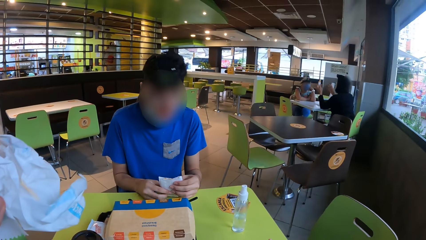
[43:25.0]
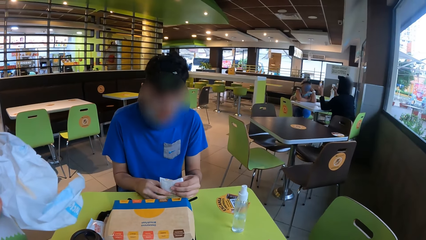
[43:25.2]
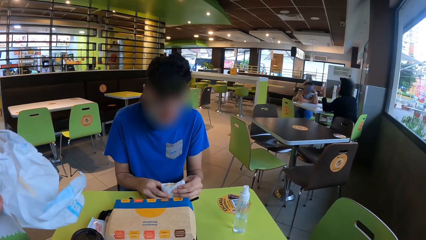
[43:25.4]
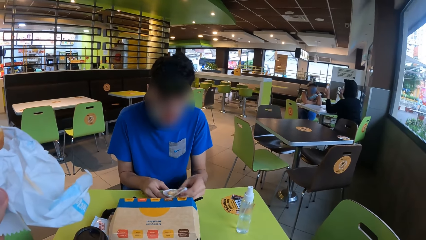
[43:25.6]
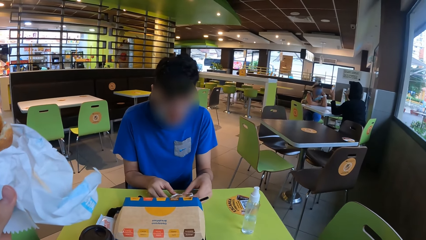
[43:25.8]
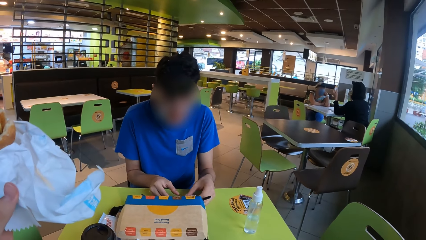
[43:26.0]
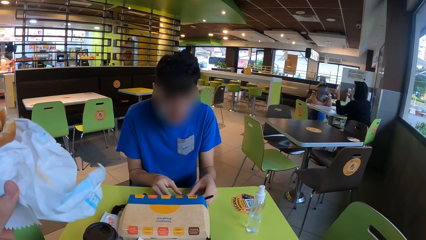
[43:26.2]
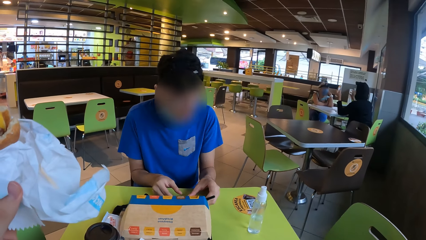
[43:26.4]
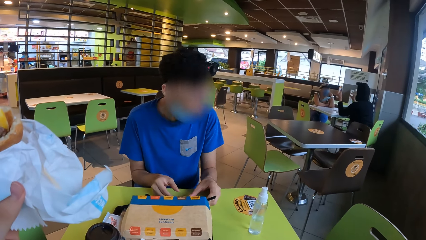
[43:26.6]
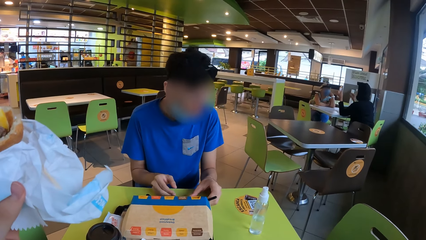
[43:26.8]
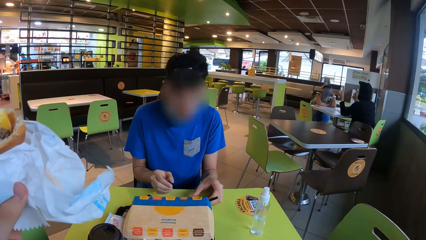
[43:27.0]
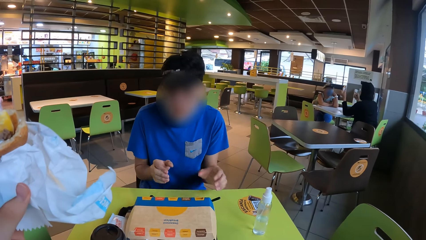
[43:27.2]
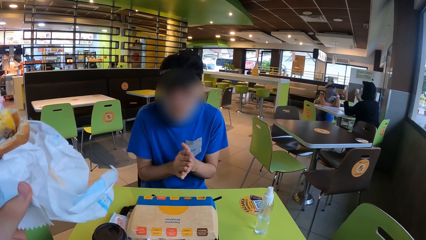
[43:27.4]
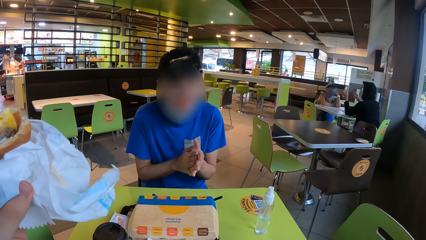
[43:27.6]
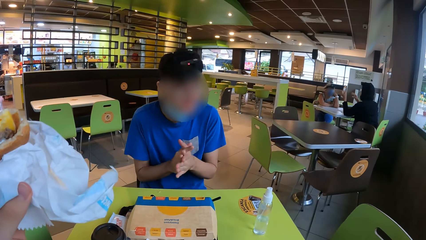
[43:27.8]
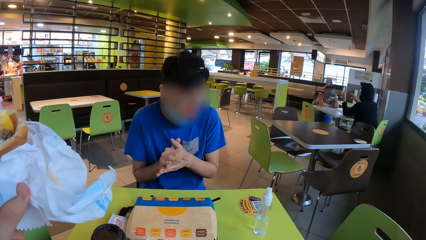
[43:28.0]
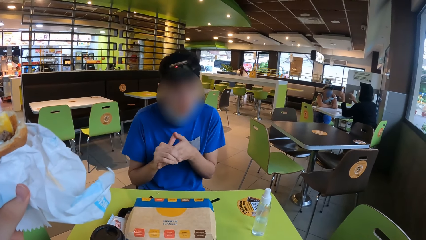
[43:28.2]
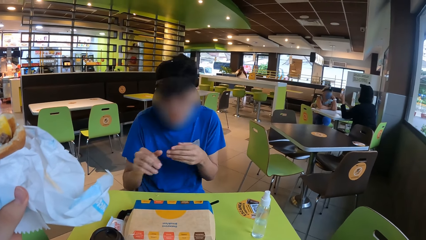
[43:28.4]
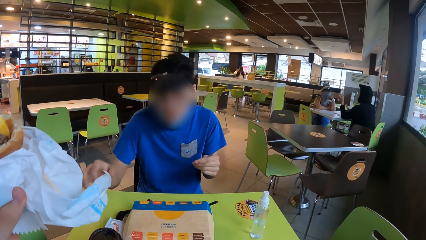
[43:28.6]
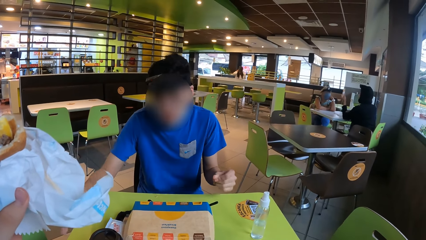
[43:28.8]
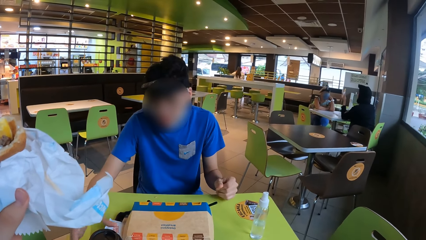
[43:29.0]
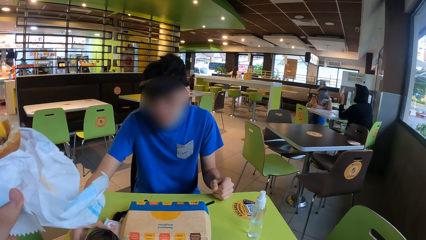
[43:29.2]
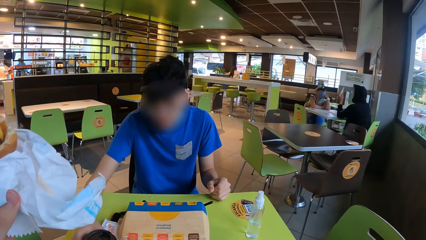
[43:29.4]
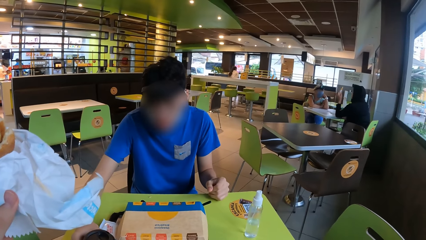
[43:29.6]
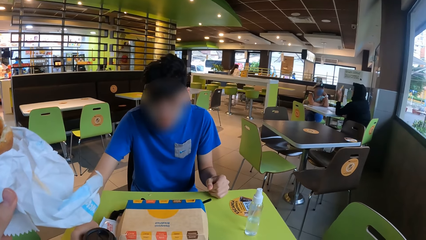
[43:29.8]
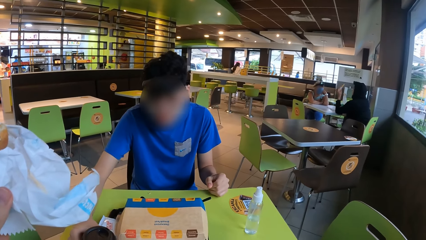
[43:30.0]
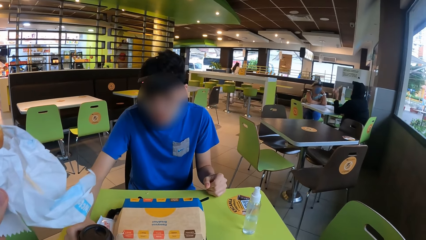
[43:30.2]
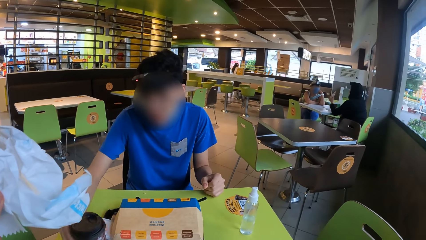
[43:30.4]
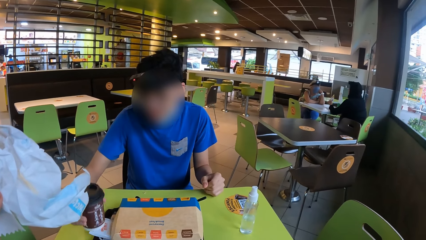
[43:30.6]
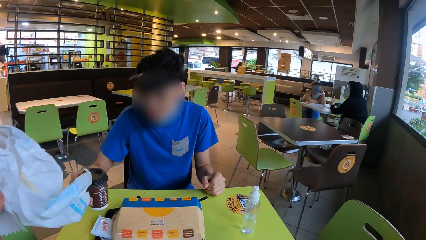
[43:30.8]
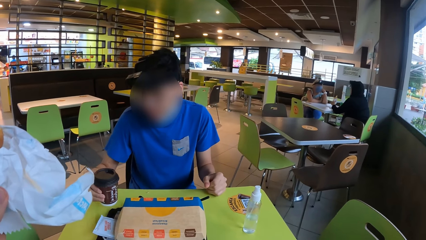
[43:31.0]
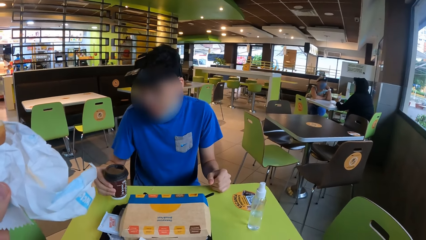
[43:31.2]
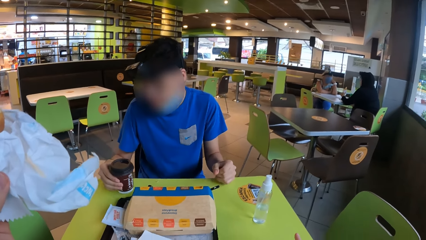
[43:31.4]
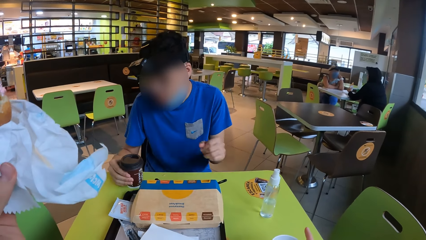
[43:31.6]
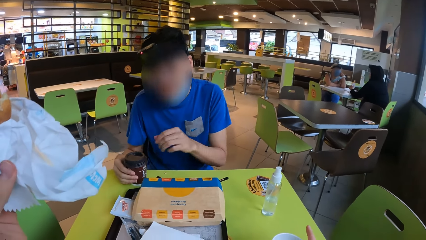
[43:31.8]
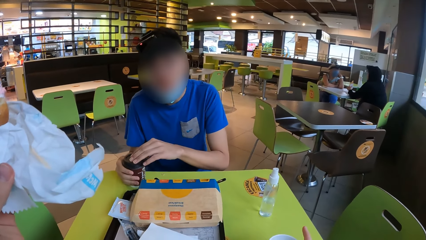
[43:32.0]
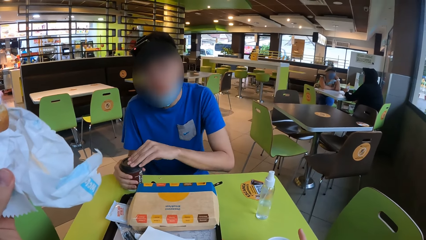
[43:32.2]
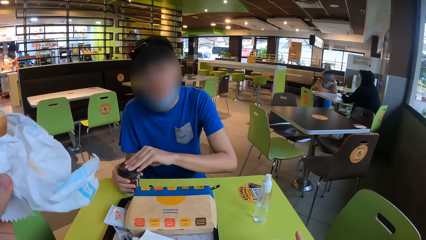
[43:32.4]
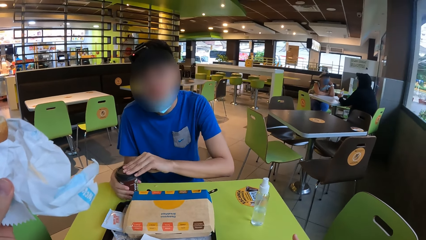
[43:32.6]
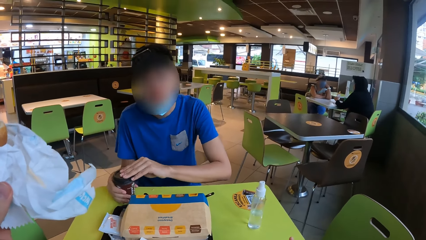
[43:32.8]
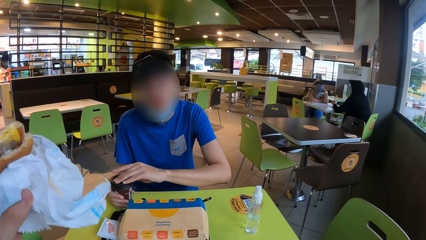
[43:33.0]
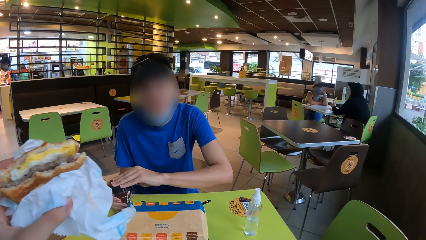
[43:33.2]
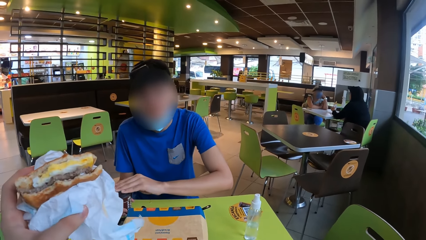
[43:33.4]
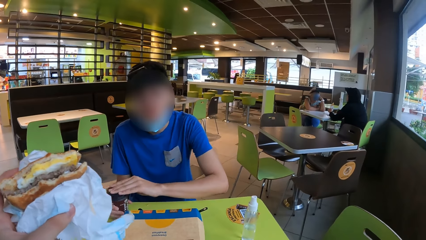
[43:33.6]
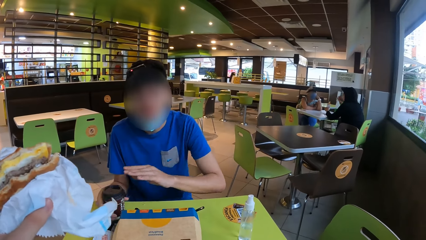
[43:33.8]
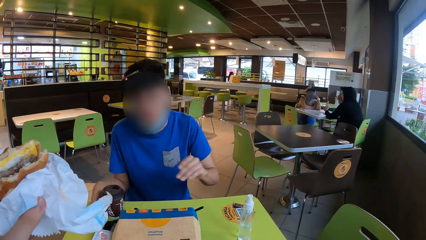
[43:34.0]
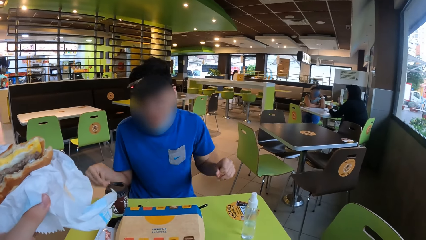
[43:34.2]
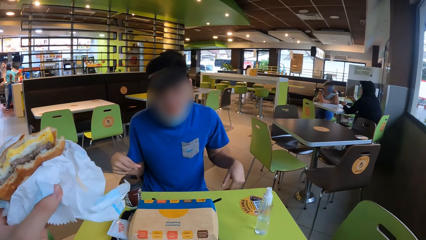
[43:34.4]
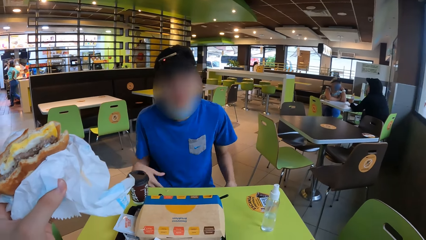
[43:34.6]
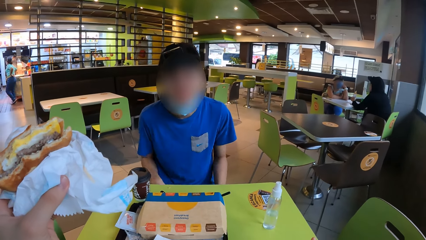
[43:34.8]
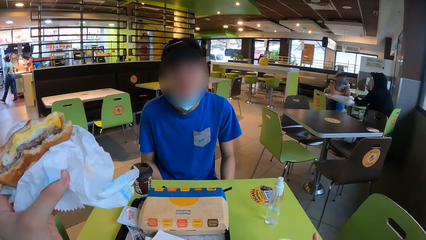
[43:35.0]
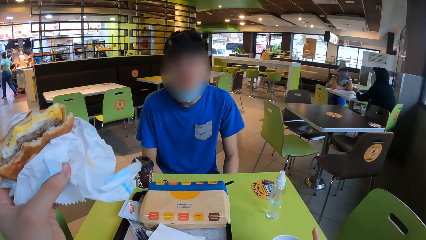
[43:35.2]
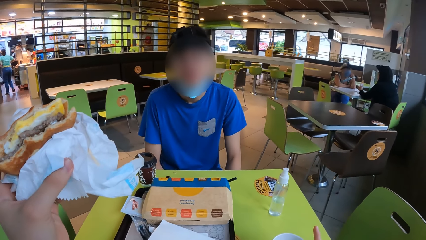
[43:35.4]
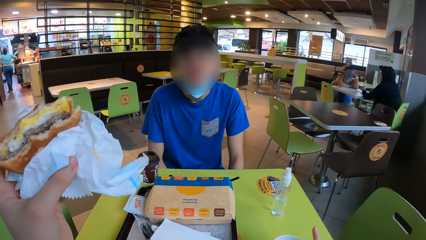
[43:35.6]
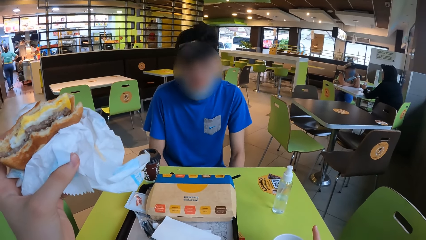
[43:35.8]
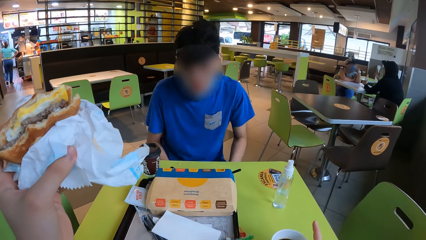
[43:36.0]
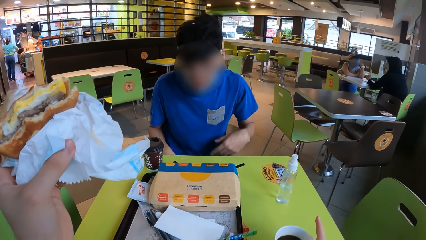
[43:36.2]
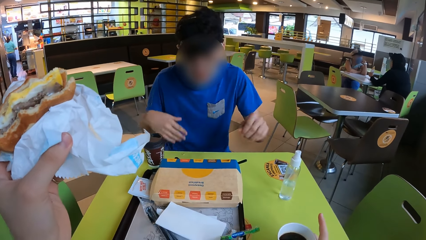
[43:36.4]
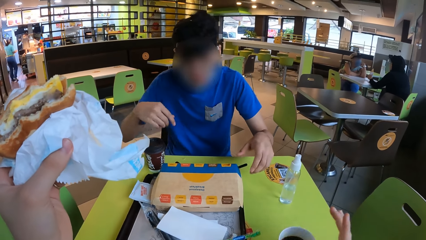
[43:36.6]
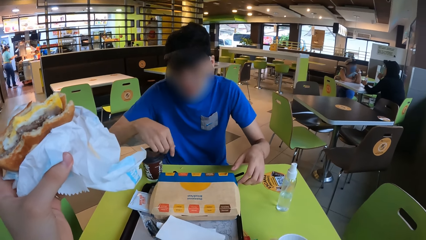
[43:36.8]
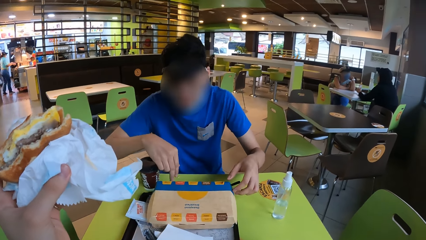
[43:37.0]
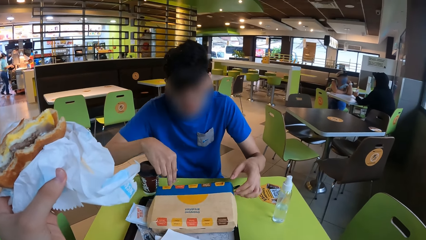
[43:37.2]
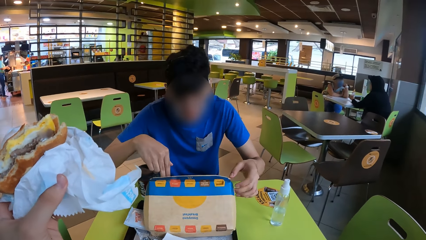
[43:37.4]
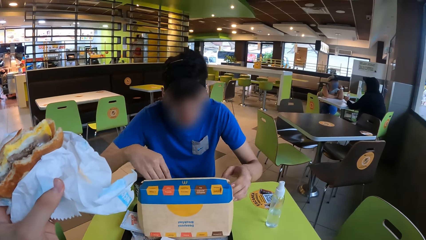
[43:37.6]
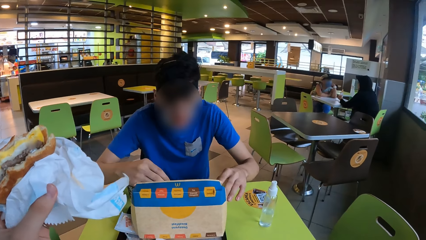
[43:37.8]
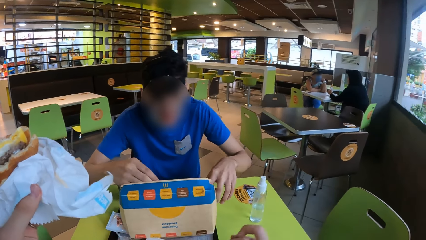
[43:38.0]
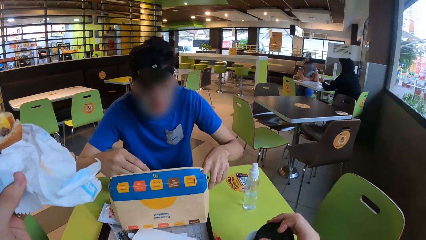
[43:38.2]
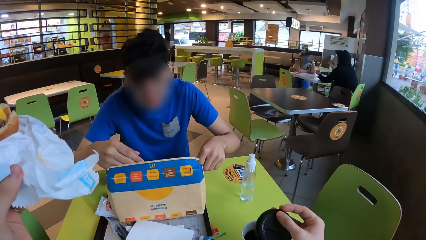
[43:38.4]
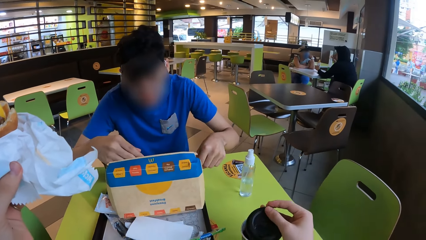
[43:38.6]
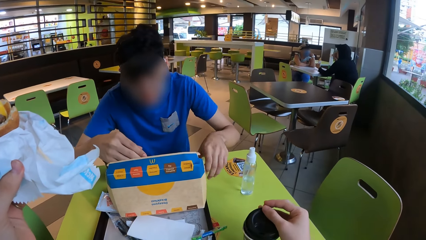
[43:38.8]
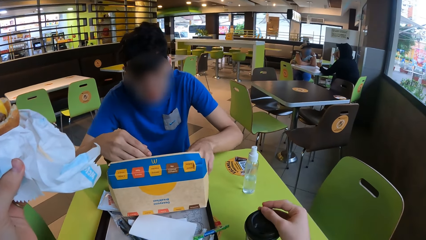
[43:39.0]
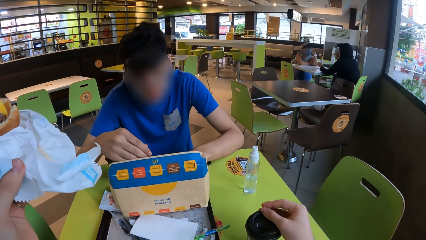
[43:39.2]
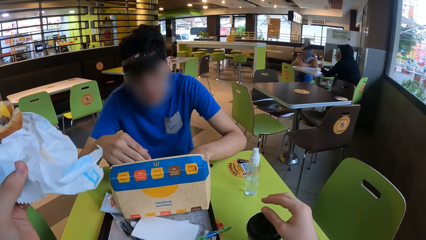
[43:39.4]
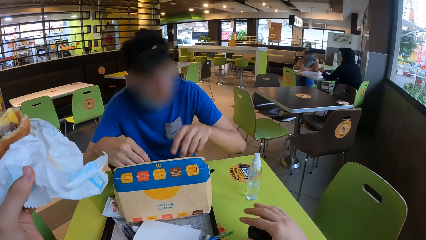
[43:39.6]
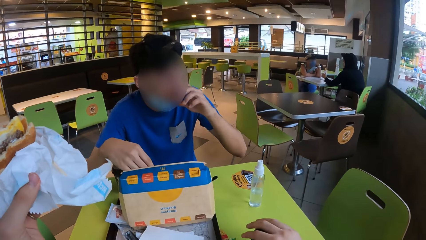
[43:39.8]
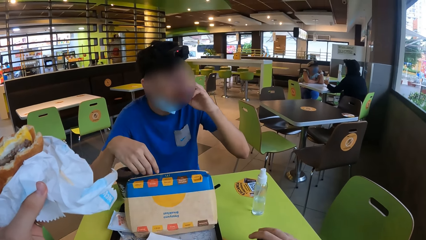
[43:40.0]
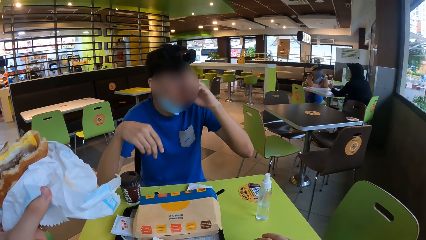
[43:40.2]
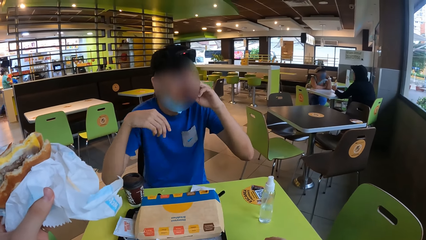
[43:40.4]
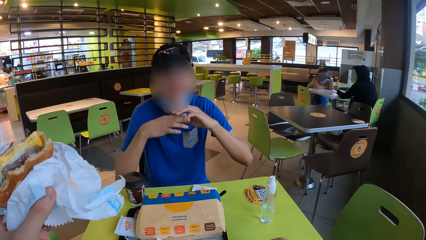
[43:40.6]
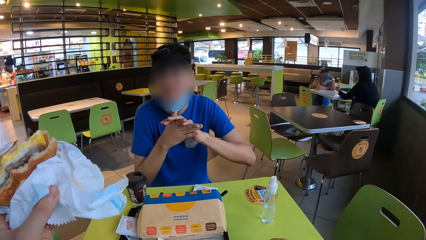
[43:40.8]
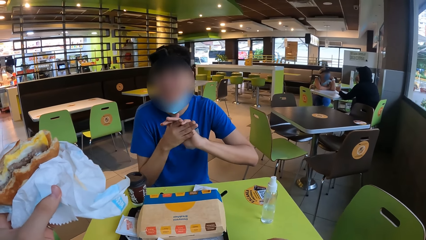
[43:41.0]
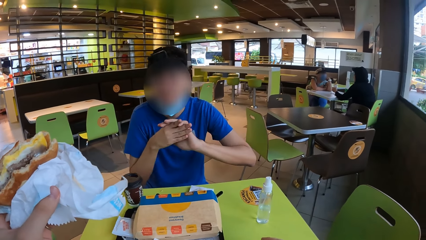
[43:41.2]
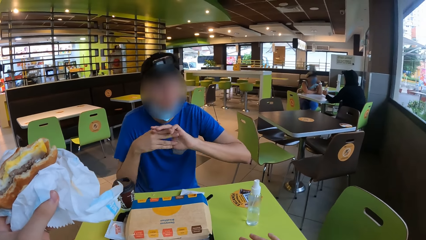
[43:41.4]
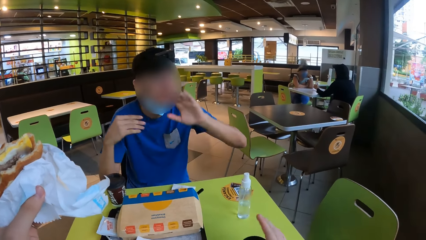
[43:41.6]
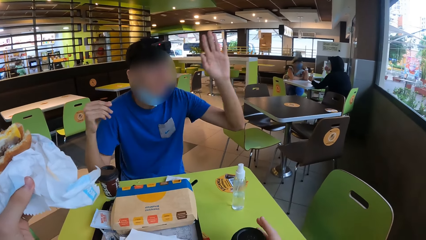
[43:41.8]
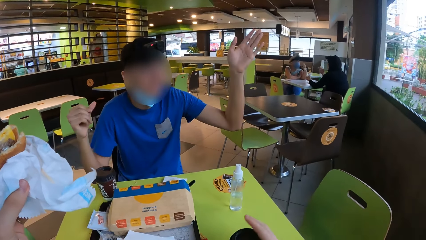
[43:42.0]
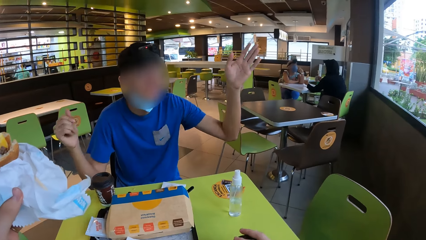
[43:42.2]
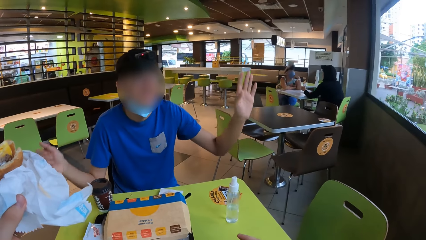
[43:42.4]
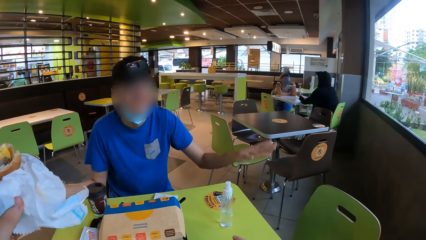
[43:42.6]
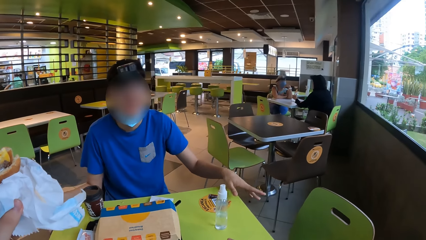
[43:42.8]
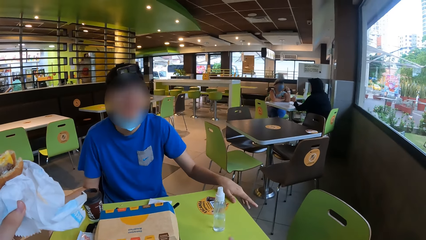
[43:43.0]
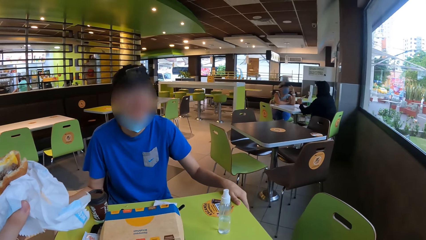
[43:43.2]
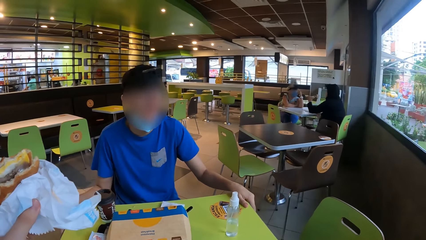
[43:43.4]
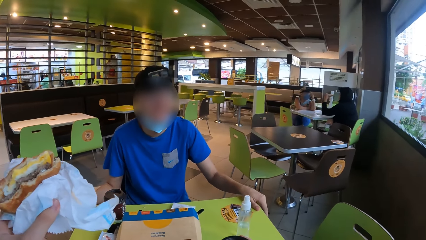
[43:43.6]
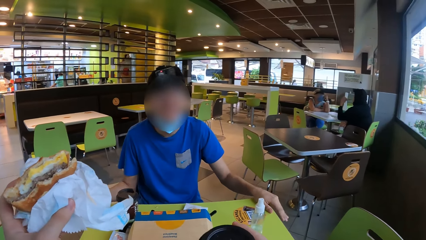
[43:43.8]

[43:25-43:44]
The camera wearer holds a cup. A man holds a snack with both hands, places the paper on the table, rubs his hands together, moves a cup, picks up the paper cup, places the paper cup on the table, and removes the lid from the paper cup. The man interacts with the camera wearer, touches his legs, and opens a box. The camera wearer takes the lid and places the lid on the paper cup. The man puts his hand in the box, rubs his face with his hand, and rubs his hands together. The man interacts with the camera wearer, signs, and touches the table.
